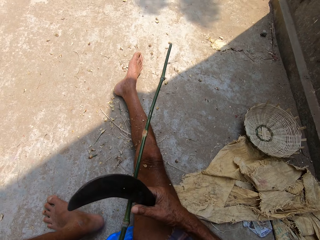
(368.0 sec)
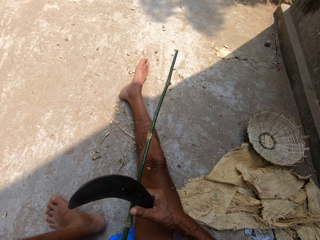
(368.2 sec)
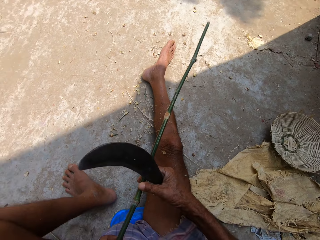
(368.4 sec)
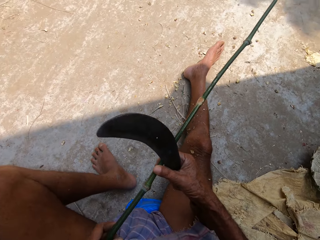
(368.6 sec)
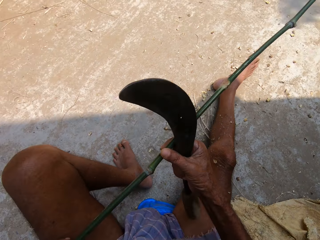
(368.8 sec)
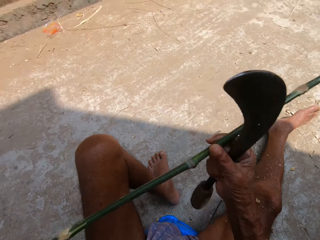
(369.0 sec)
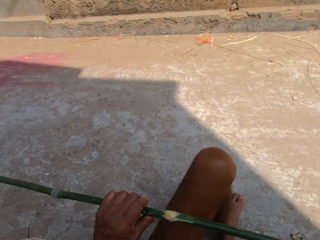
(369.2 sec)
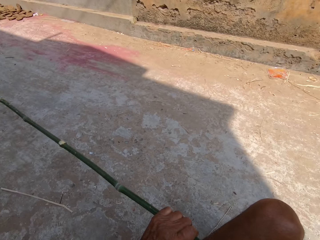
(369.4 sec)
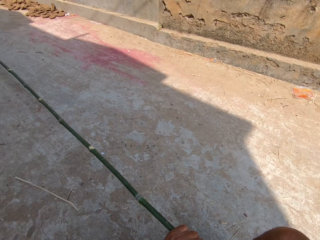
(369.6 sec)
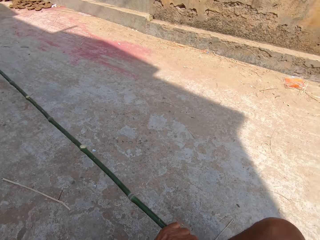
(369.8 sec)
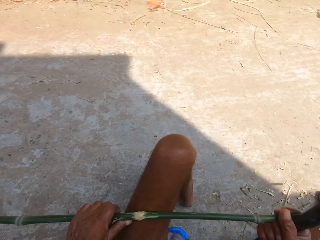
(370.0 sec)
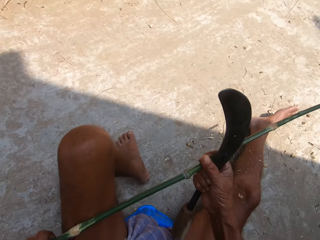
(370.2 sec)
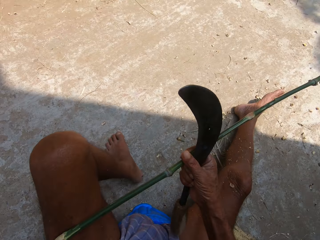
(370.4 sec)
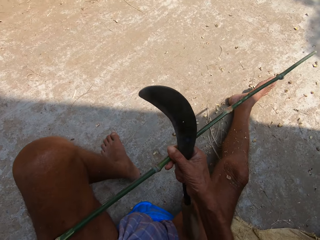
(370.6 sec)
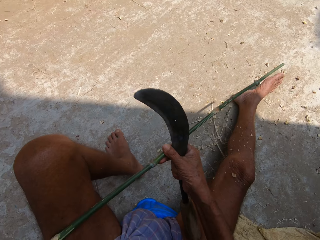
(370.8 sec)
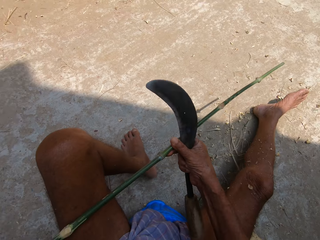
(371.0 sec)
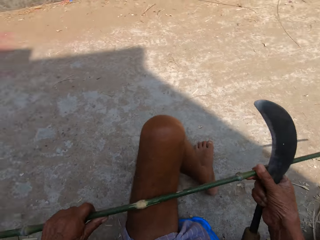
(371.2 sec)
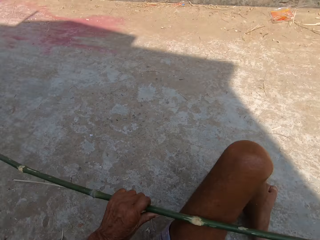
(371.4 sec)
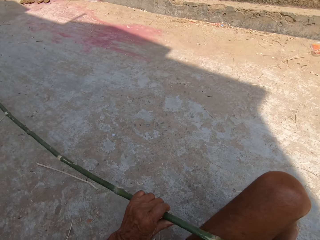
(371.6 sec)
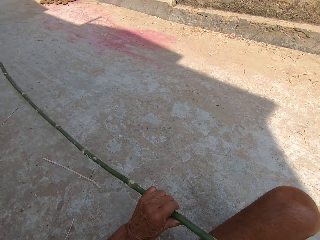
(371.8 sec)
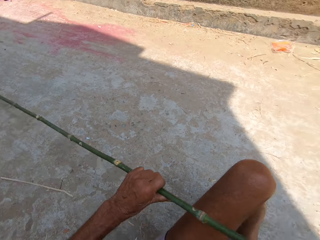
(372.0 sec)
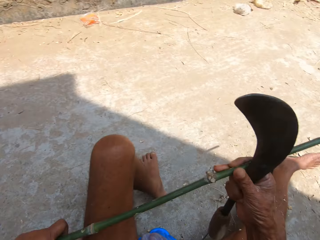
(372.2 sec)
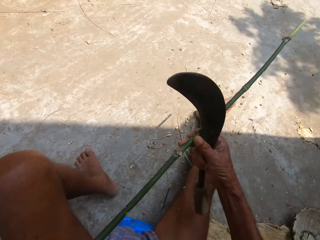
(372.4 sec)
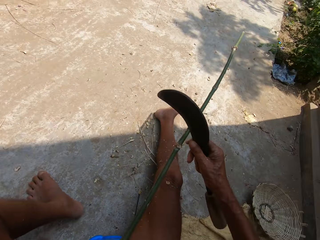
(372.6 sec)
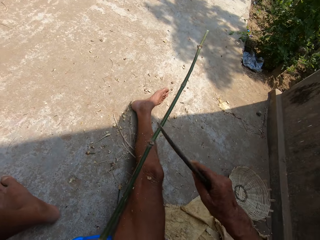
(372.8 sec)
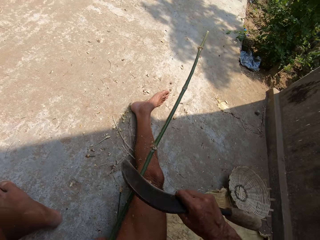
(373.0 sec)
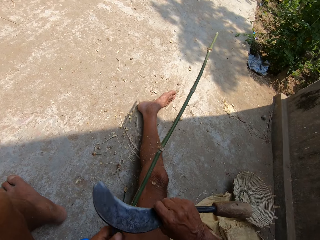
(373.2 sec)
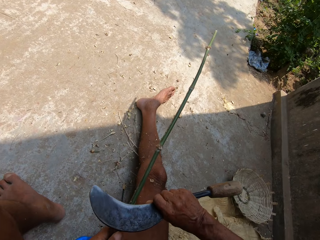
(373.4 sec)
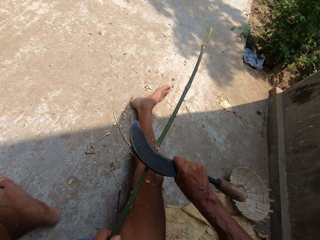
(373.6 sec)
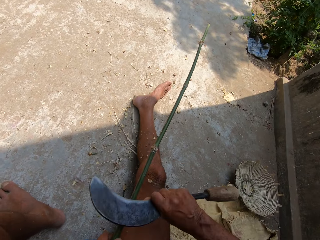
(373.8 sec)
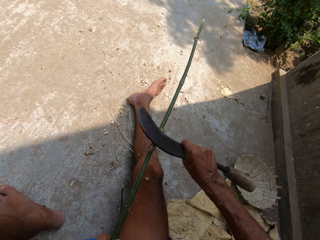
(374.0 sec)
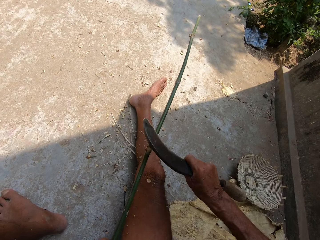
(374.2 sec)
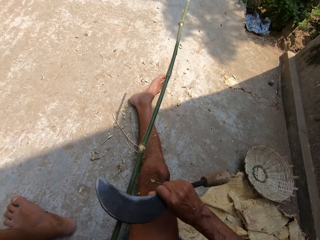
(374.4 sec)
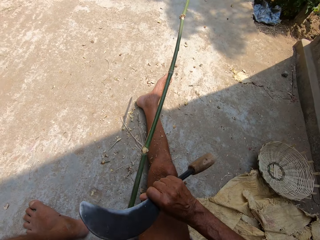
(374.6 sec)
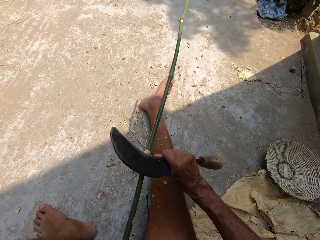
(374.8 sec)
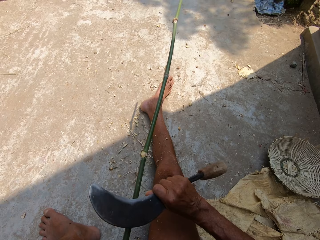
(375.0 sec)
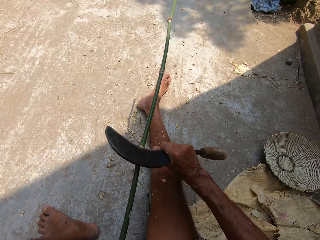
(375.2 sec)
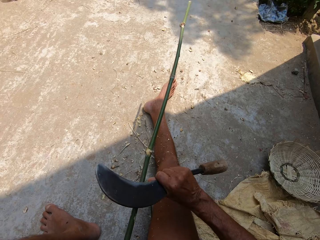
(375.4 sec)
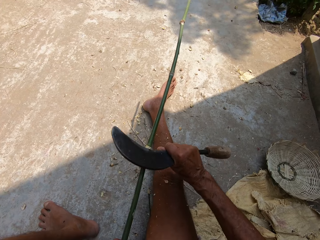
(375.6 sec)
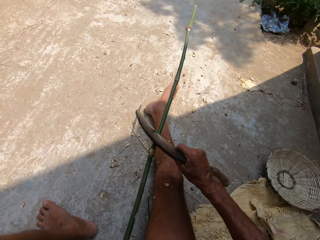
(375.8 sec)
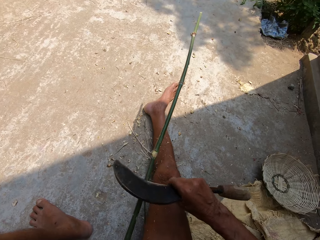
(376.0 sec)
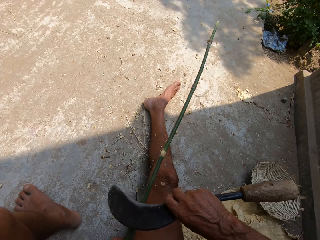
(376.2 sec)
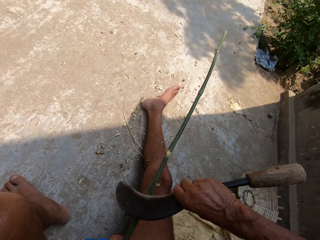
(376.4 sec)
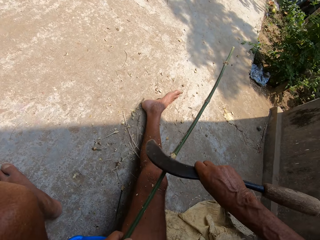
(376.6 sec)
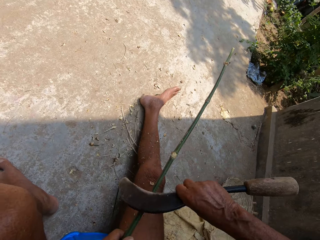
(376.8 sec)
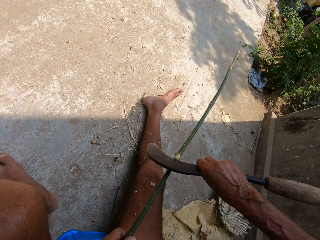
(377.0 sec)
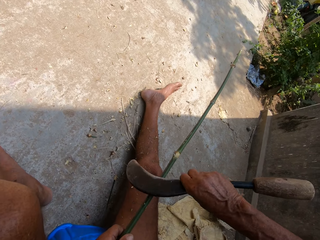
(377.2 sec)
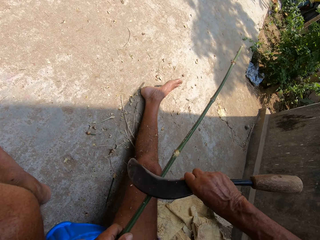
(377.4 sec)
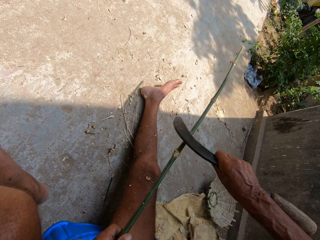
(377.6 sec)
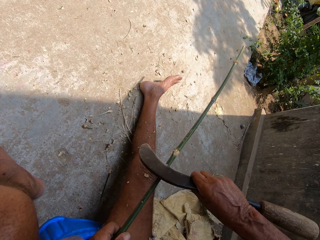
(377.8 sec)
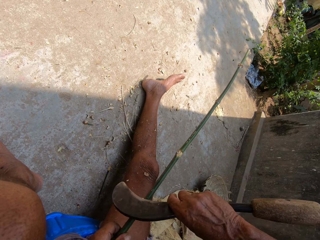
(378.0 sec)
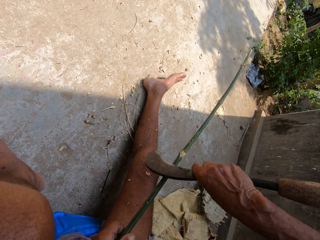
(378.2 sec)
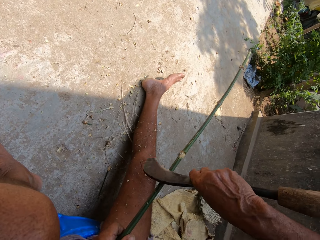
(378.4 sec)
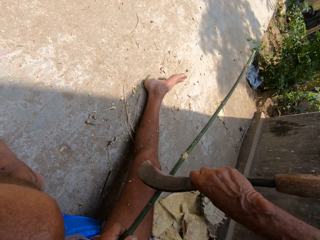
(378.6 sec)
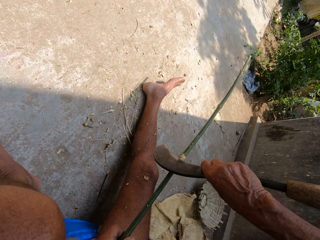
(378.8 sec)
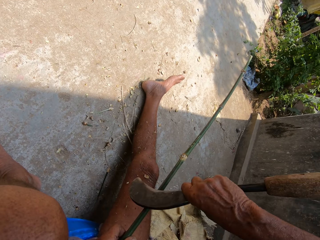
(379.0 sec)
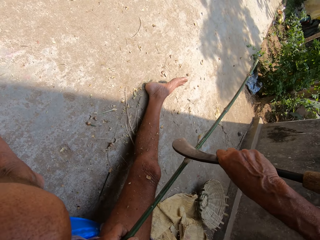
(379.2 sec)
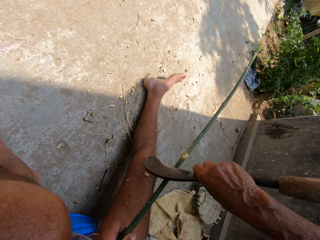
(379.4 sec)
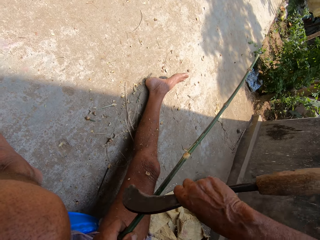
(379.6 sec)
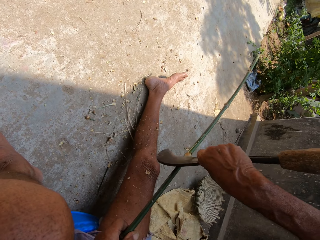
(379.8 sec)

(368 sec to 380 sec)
The camera wearer adjusts the wood. They carve the wood with a sickle.

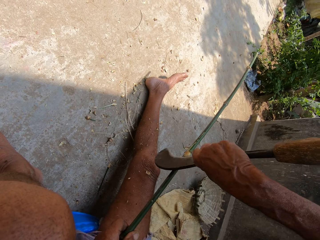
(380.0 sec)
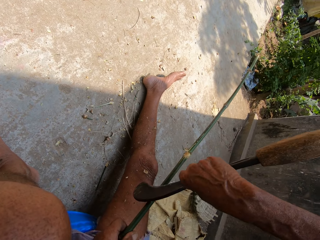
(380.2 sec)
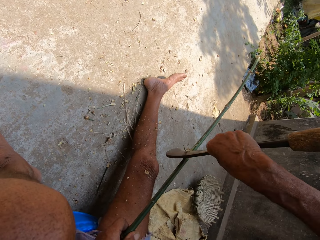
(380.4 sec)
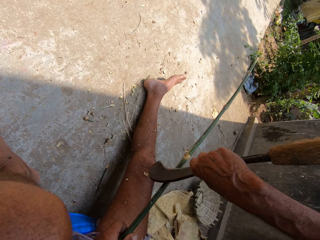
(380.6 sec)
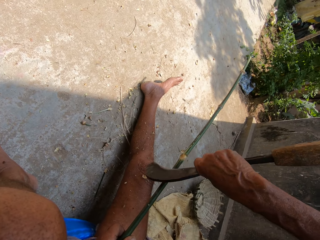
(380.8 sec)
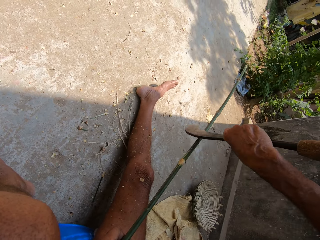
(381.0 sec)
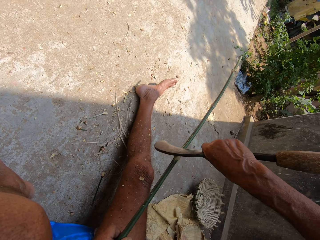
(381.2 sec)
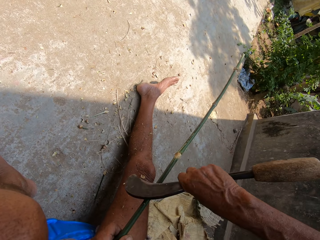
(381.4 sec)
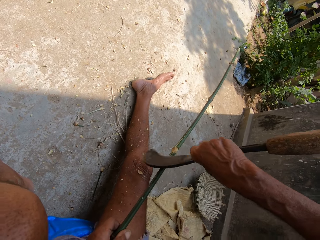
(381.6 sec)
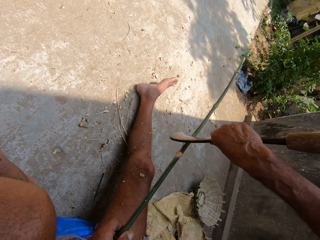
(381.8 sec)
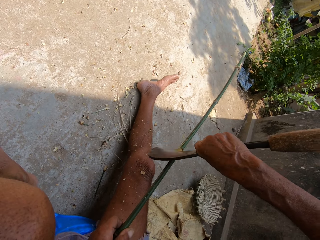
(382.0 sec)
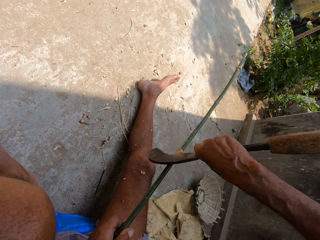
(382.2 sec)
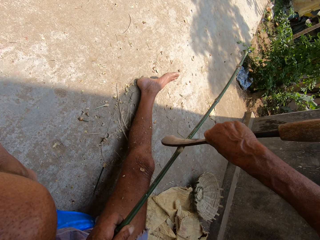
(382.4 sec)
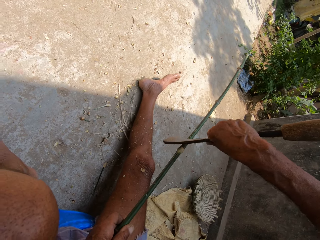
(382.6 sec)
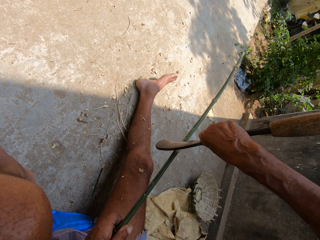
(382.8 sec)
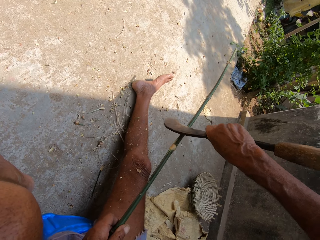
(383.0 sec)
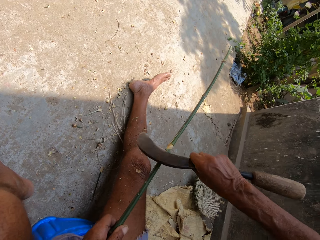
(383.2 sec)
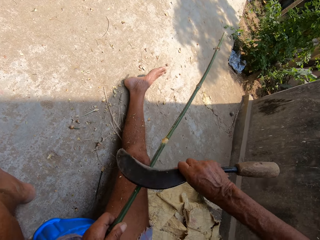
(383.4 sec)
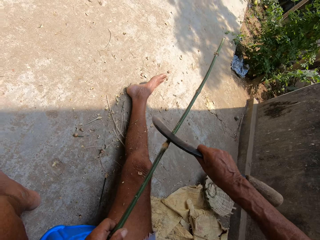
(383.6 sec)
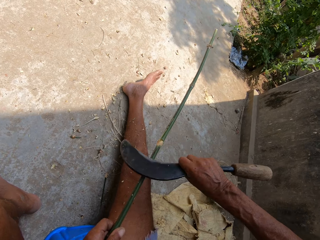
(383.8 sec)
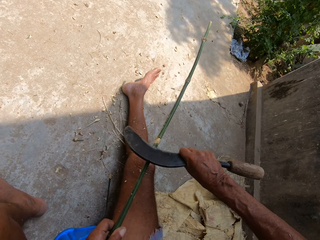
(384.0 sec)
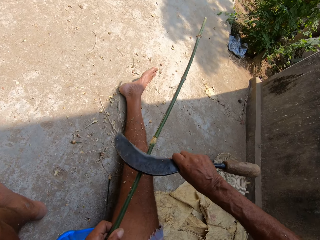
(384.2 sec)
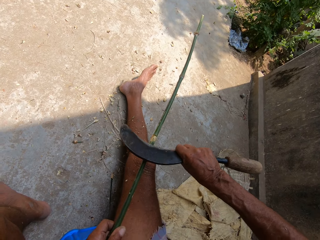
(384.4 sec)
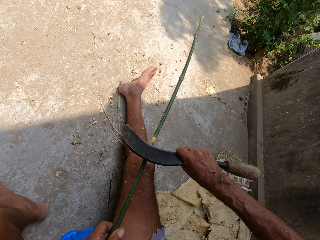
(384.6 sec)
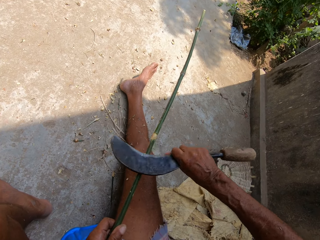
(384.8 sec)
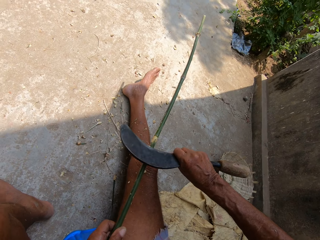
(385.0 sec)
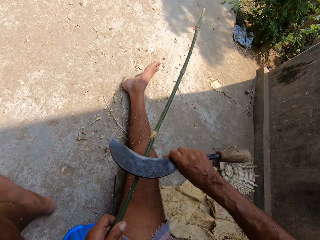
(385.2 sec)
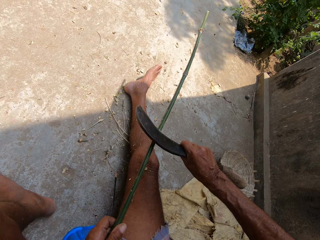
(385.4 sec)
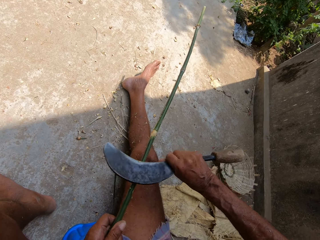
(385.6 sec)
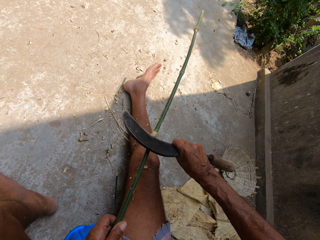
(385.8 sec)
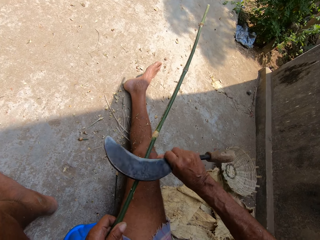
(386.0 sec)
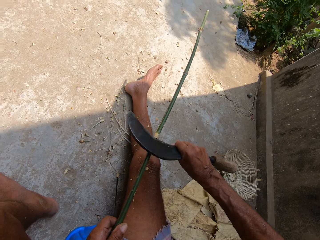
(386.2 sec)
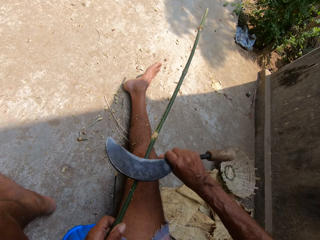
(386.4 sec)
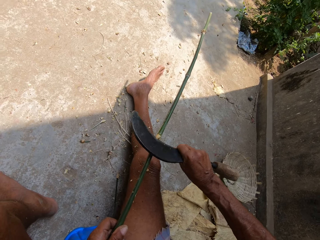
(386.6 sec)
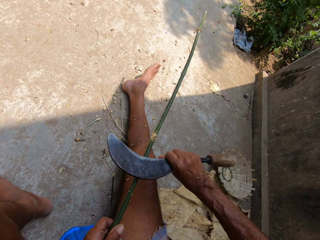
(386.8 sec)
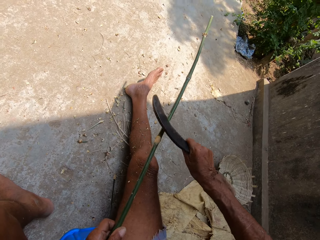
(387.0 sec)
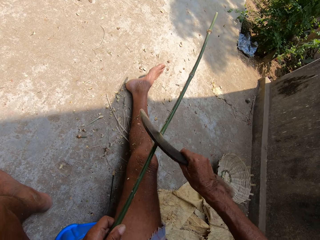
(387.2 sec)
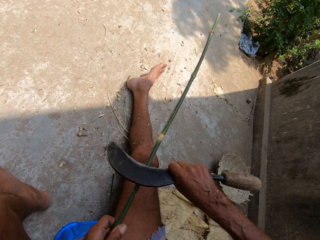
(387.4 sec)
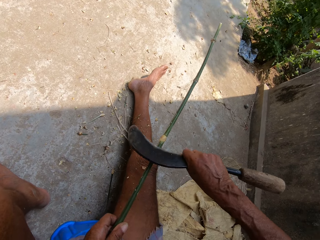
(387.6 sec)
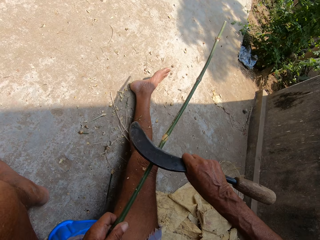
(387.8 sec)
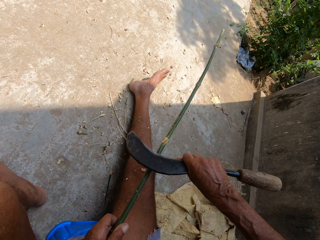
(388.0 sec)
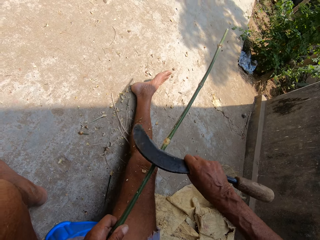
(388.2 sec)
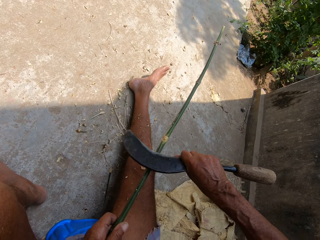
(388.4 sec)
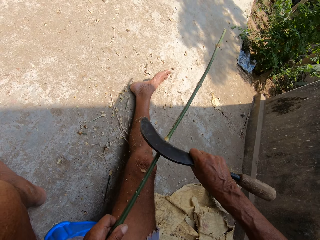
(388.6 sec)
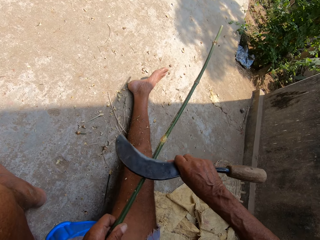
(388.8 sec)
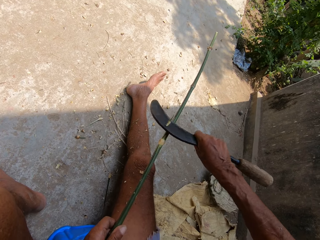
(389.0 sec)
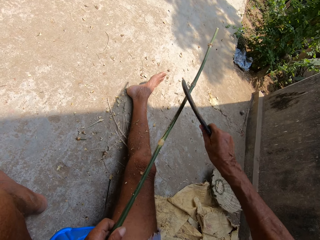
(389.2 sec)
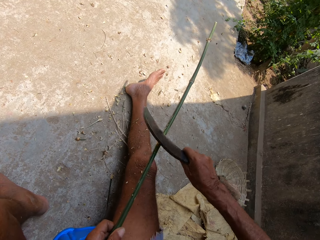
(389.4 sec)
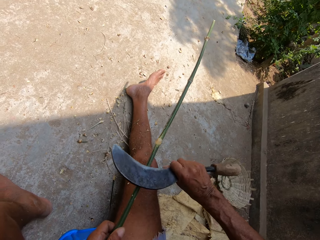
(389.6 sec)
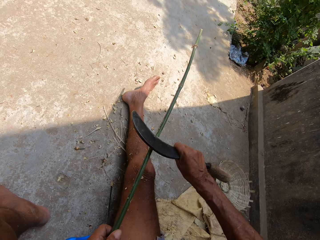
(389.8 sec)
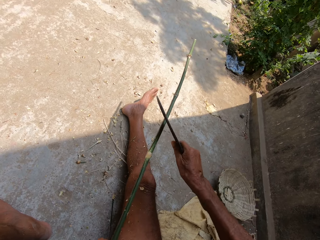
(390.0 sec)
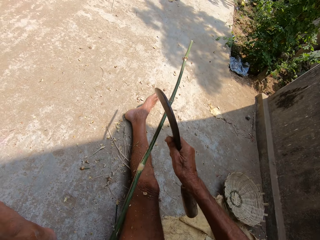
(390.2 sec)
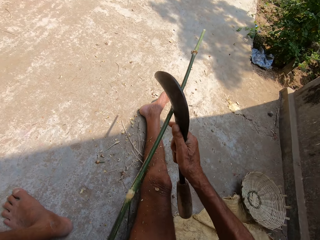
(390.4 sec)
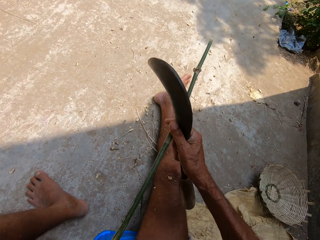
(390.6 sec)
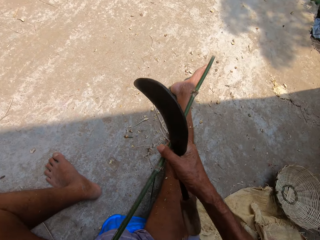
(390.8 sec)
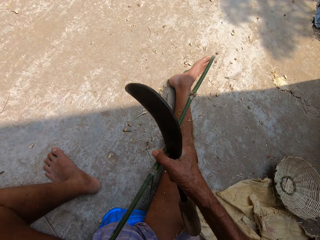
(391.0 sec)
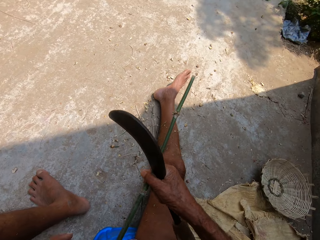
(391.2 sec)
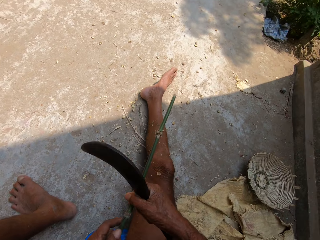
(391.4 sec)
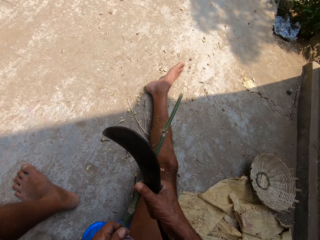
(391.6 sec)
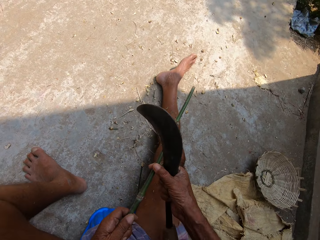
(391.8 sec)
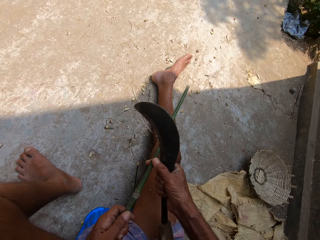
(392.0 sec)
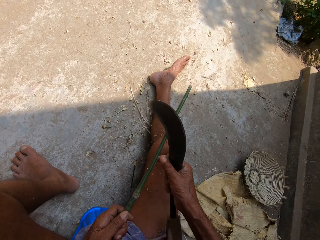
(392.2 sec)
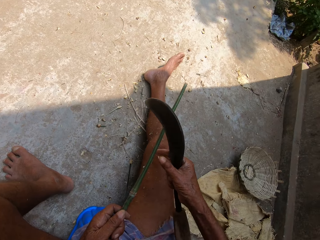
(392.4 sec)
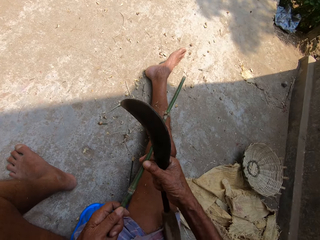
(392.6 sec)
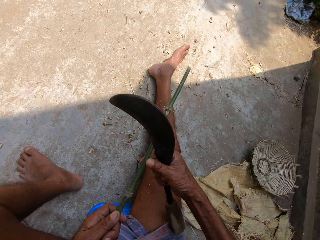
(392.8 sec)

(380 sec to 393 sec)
The camera wearer adjusts the bamboo stick closer to his left hand. He pulls the wood.
